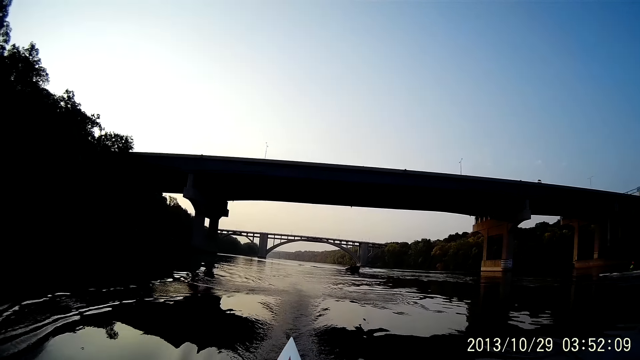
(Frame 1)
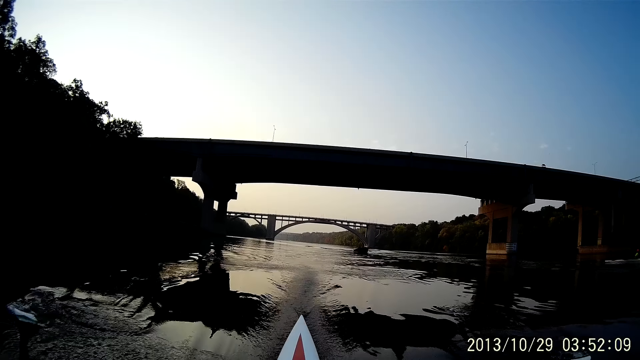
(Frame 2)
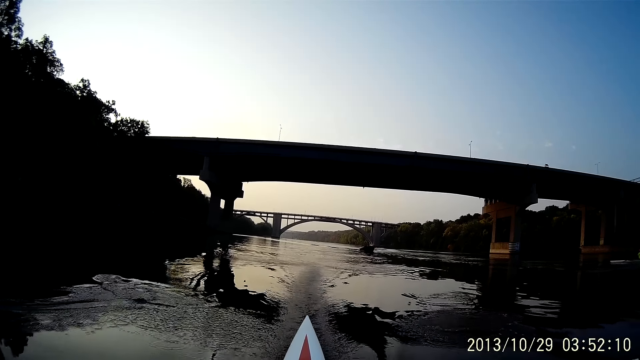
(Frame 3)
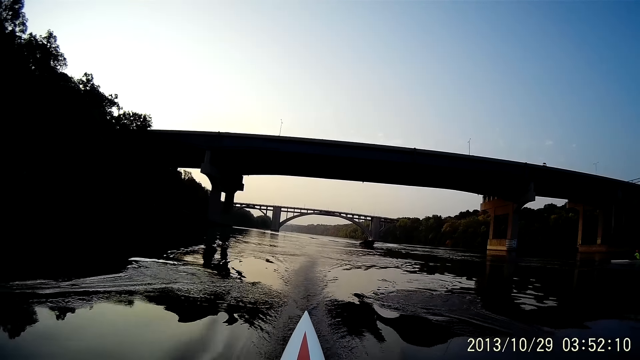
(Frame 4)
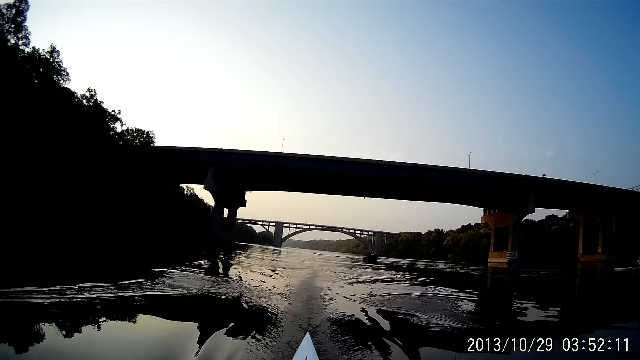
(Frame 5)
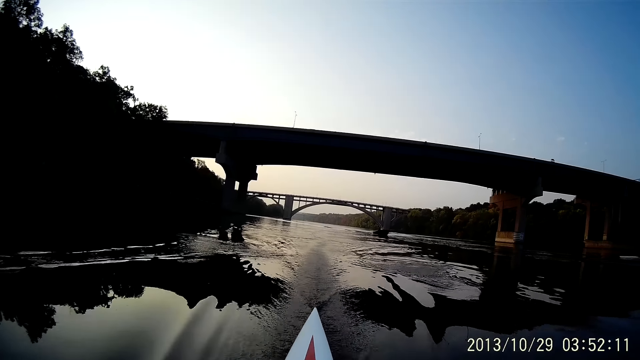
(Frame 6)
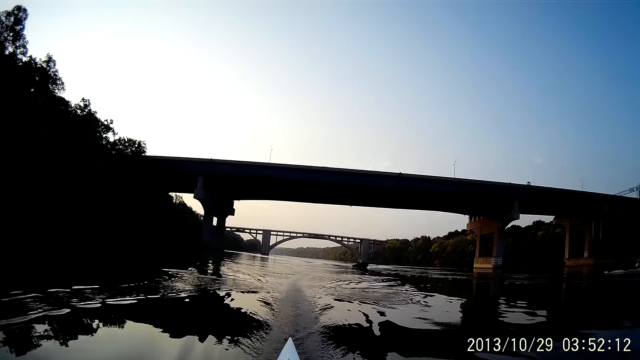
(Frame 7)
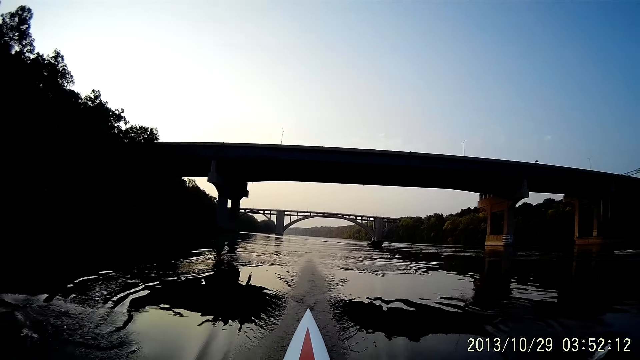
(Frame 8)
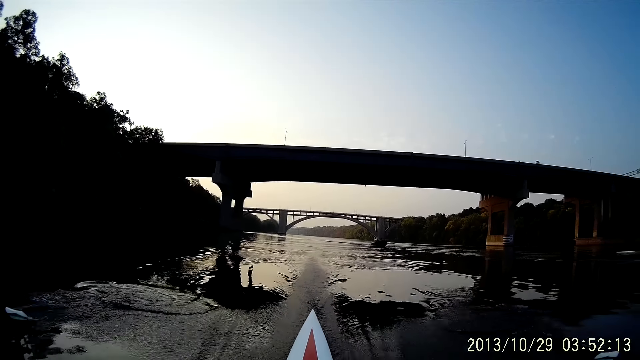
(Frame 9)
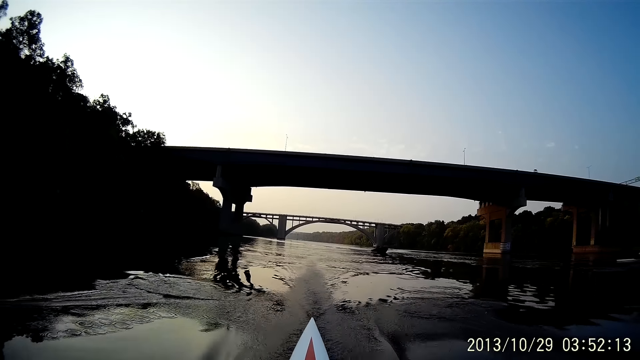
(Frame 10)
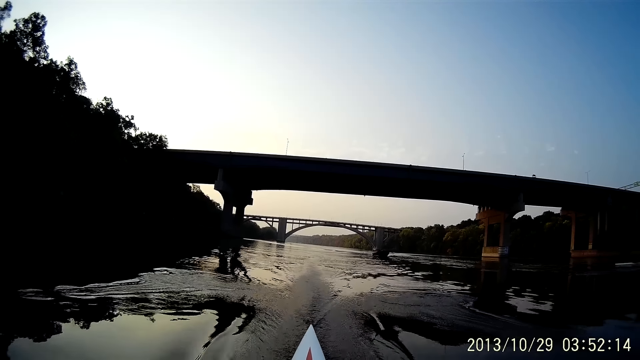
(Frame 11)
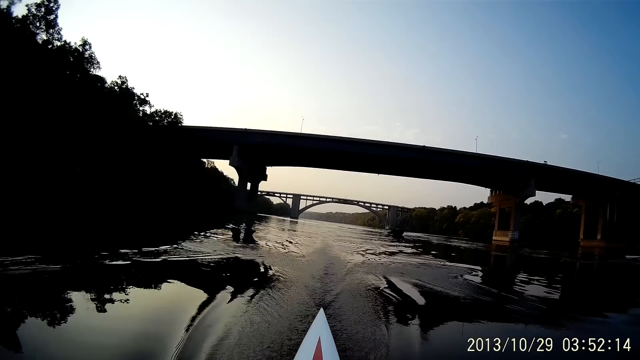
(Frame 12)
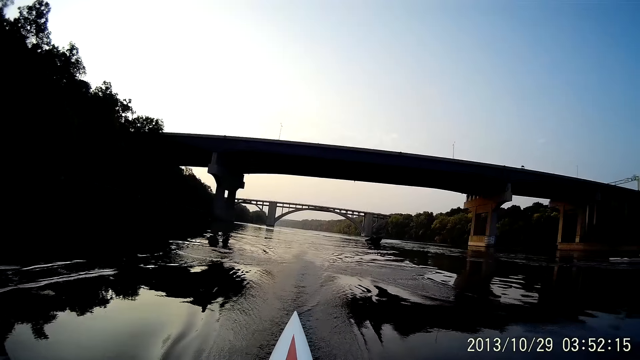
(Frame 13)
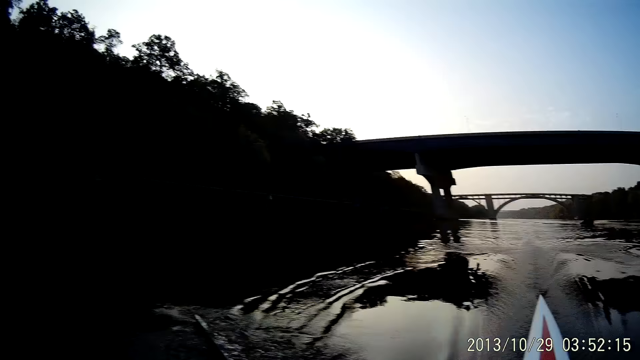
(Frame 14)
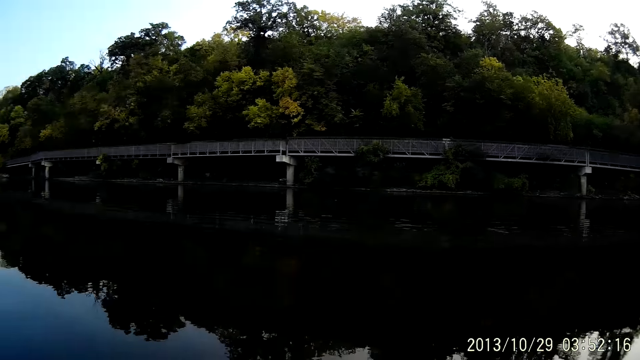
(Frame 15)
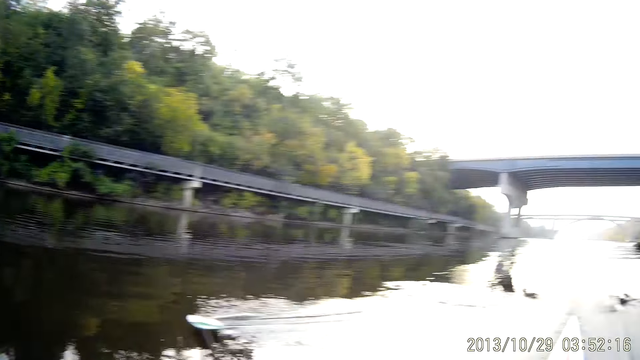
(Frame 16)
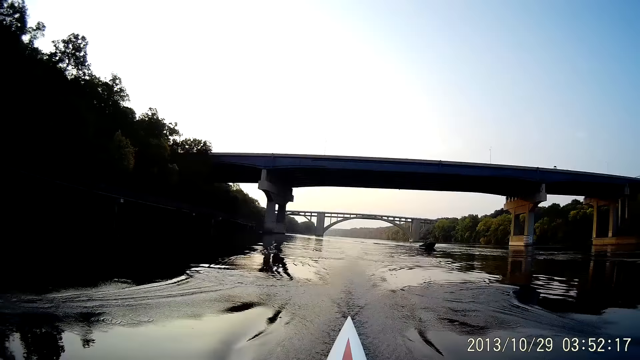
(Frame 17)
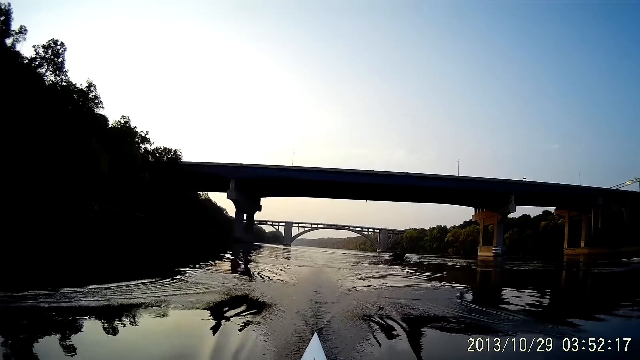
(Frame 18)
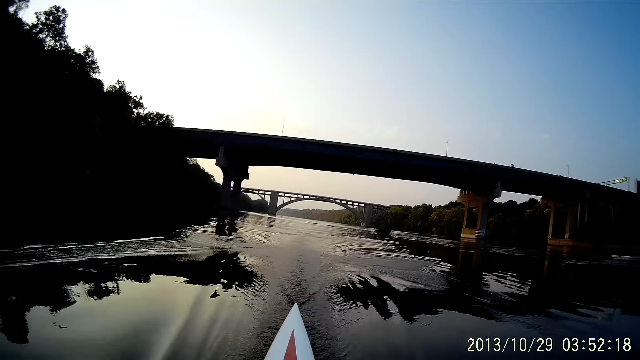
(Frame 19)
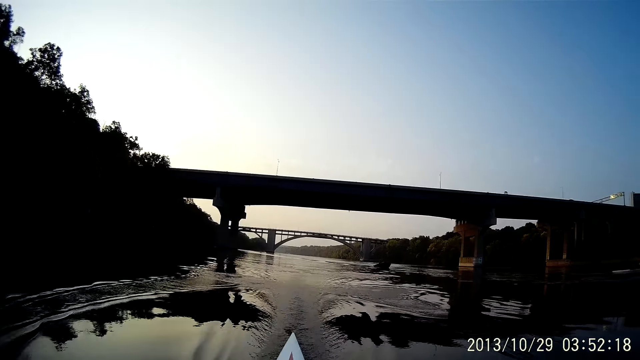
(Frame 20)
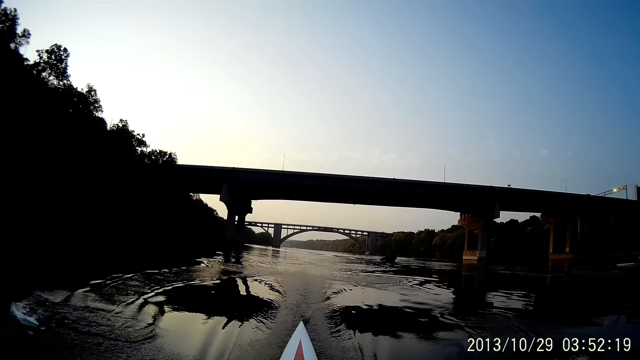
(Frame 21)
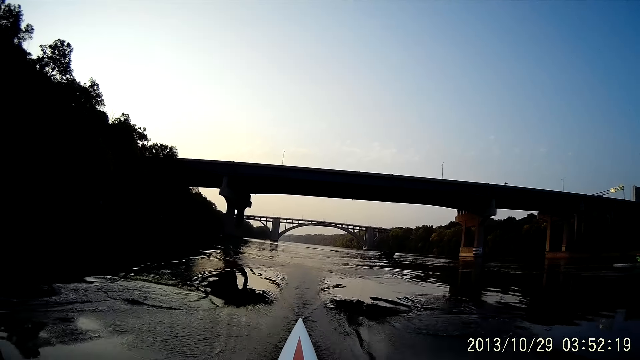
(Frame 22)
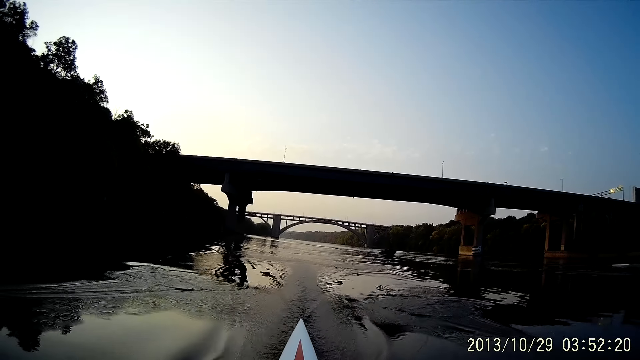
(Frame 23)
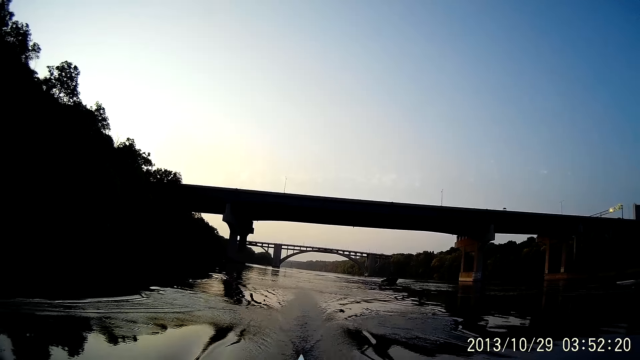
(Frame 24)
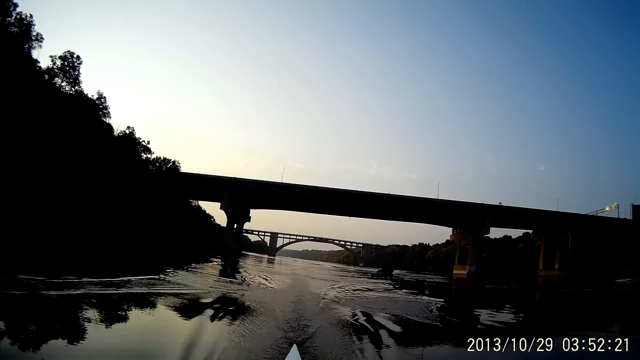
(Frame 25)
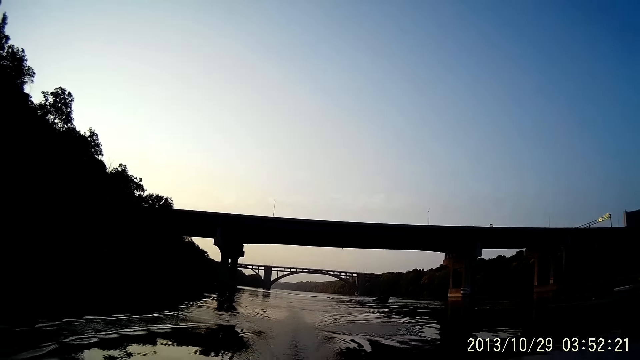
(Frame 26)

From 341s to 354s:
The camera wearer looks around. They row a boat on water. They ride on water with the boat.

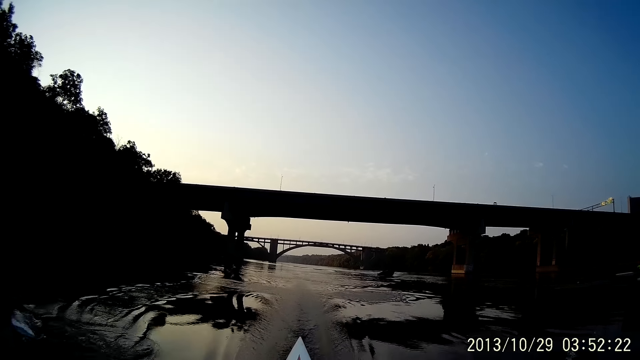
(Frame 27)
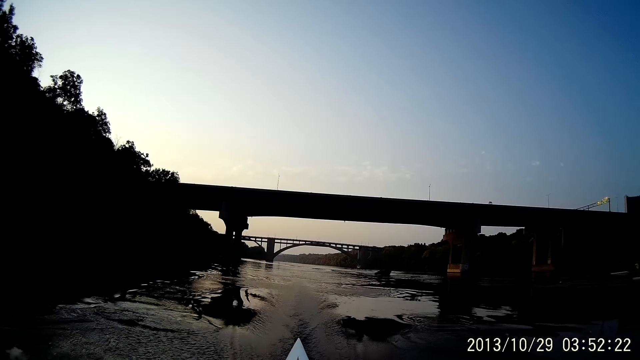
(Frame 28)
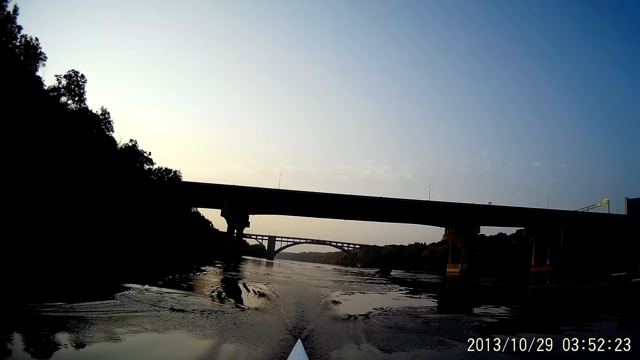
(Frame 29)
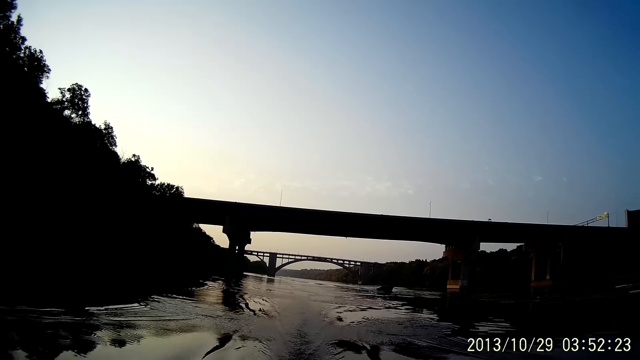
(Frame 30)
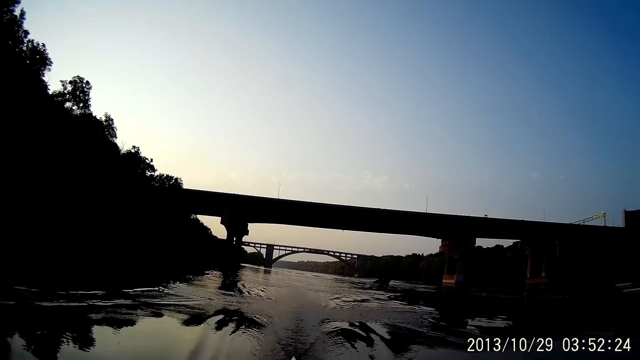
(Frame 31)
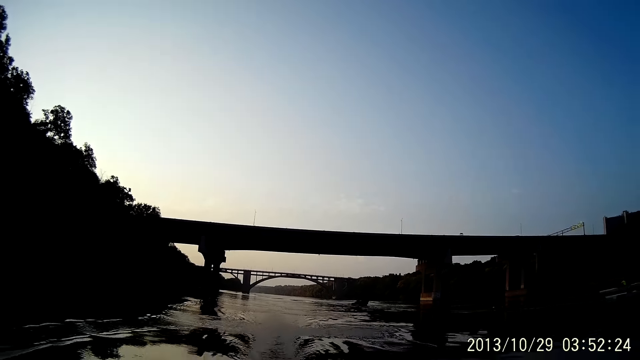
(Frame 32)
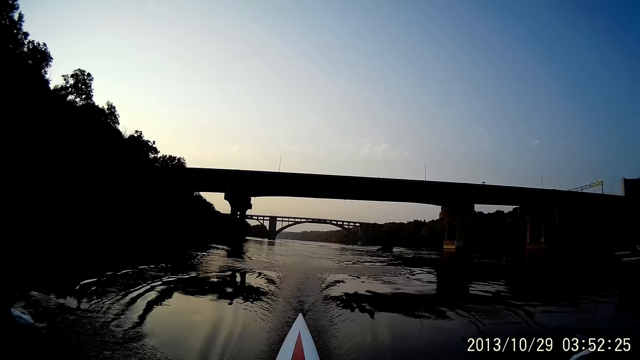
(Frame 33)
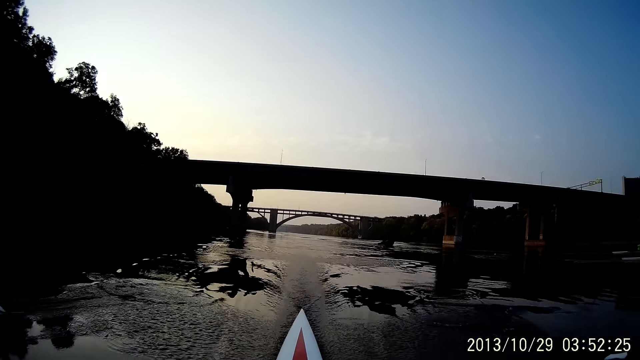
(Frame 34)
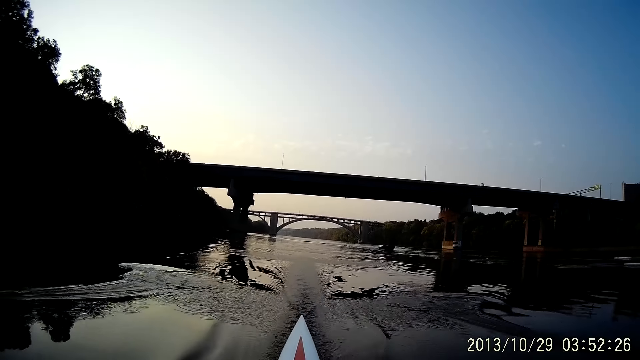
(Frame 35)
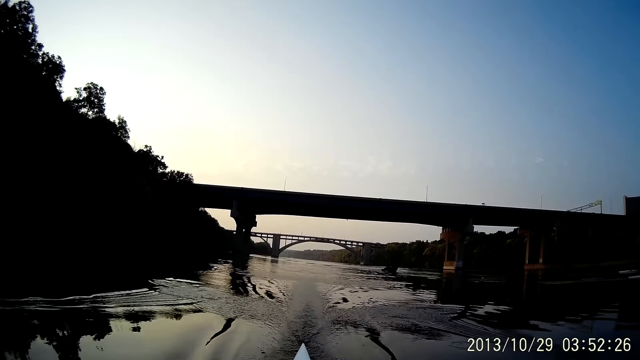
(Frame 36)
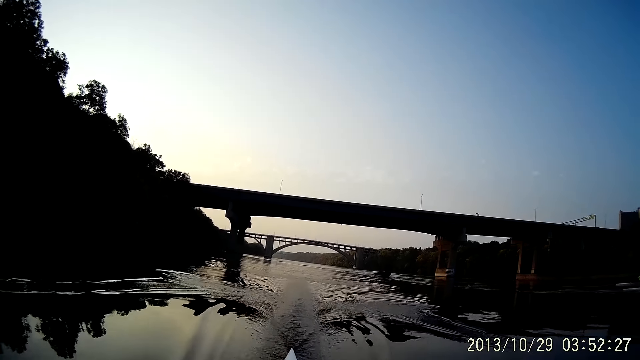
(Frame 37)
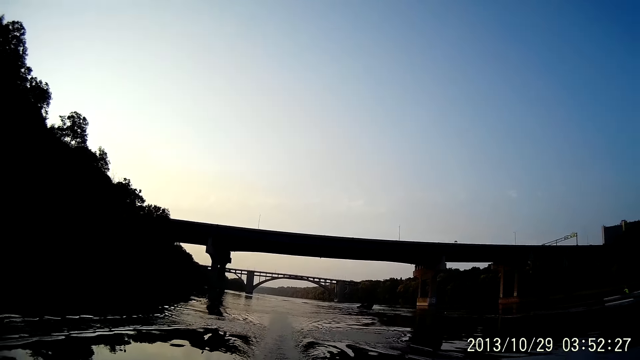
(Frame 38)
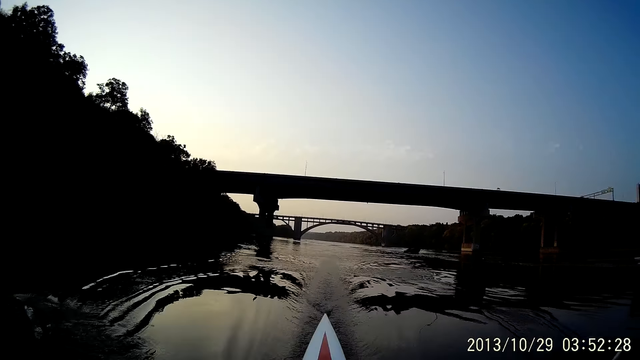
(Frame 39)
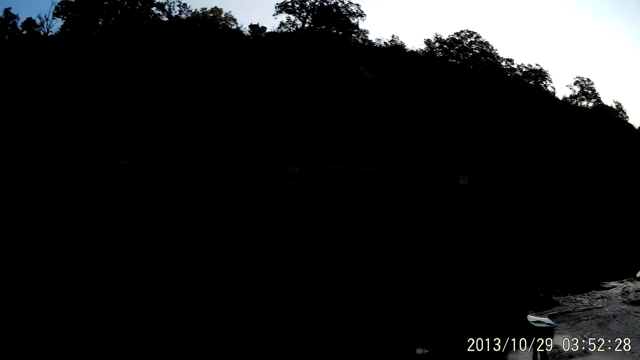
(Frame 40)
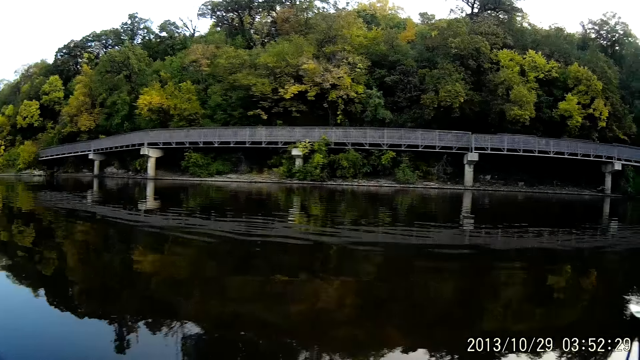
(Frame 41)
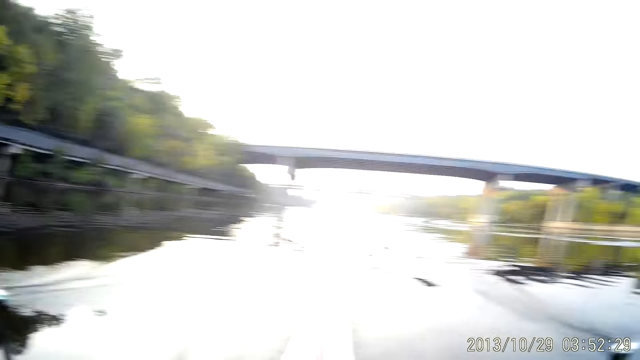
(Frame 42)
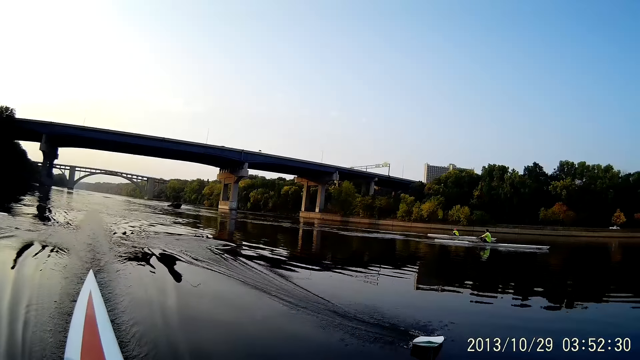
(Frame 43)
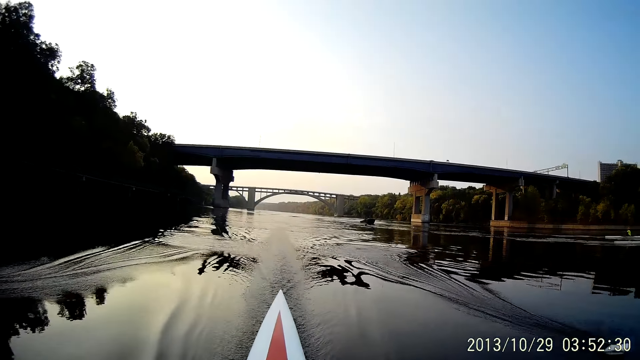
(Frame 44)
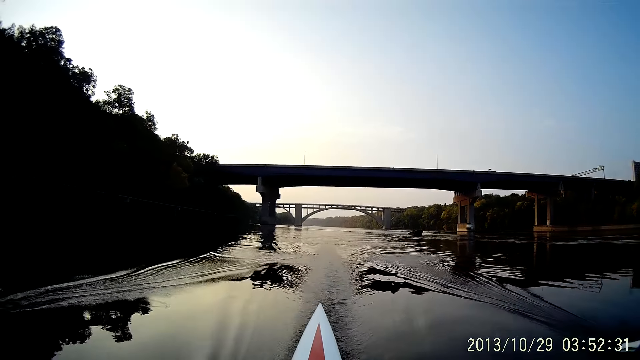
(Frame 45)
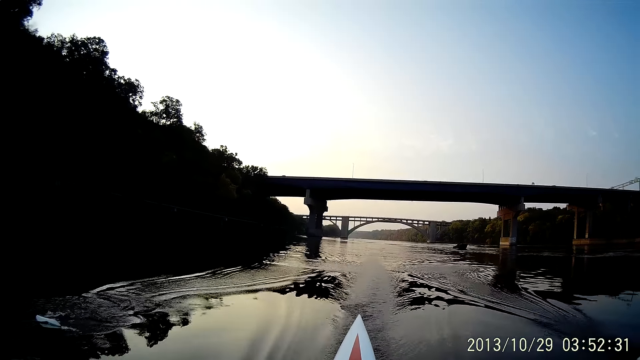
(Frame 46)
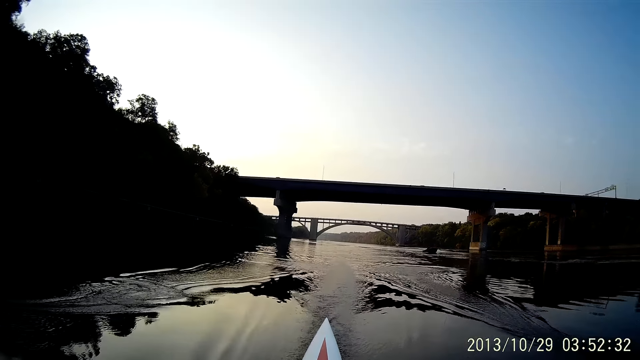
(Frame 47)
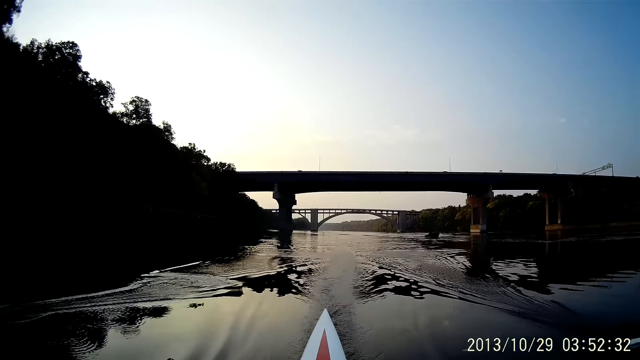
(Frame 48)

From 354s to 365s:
The camera wearer looks around. They row a boat on water. They ride on water with the boat.
